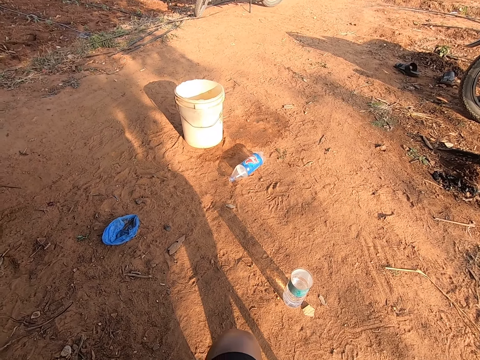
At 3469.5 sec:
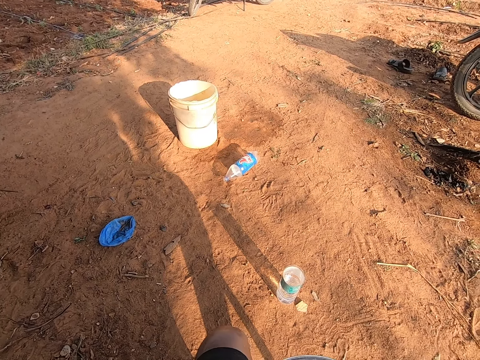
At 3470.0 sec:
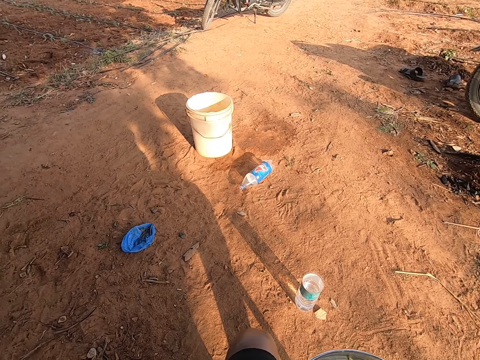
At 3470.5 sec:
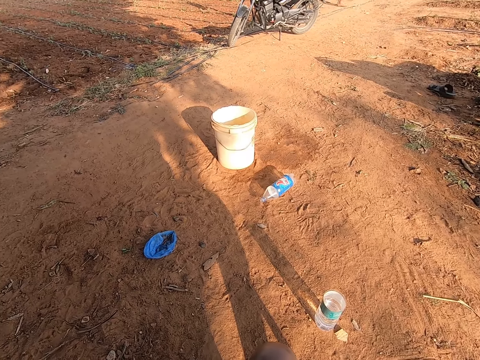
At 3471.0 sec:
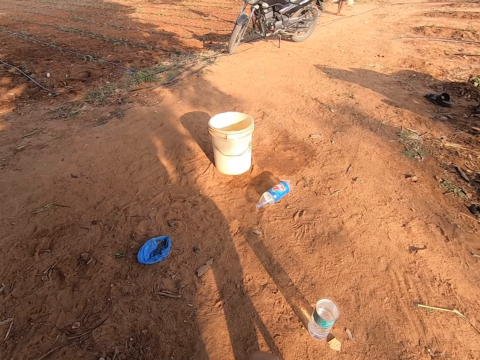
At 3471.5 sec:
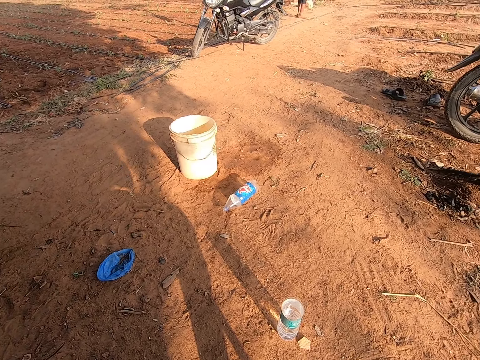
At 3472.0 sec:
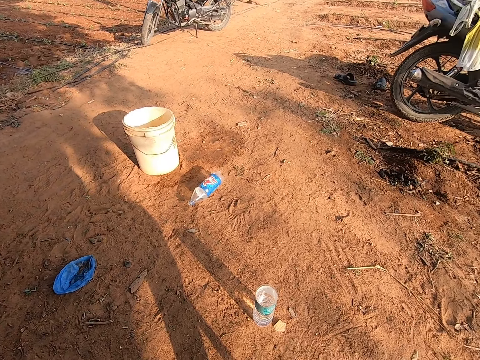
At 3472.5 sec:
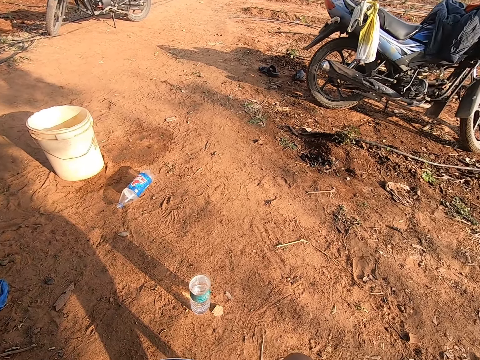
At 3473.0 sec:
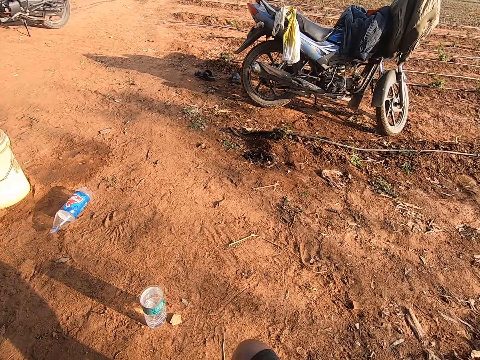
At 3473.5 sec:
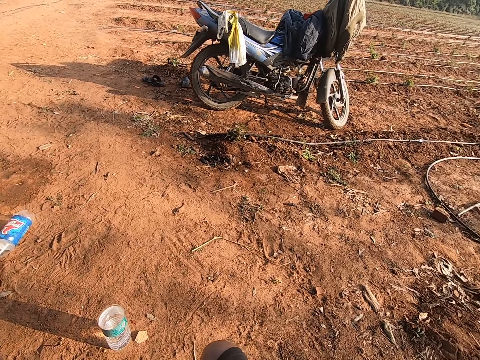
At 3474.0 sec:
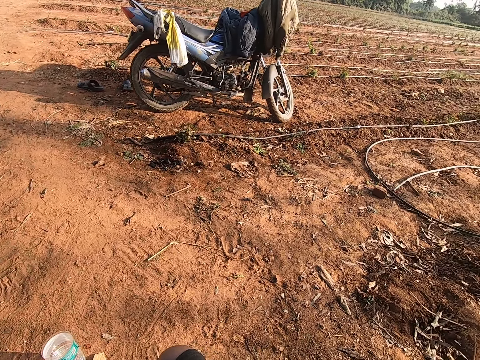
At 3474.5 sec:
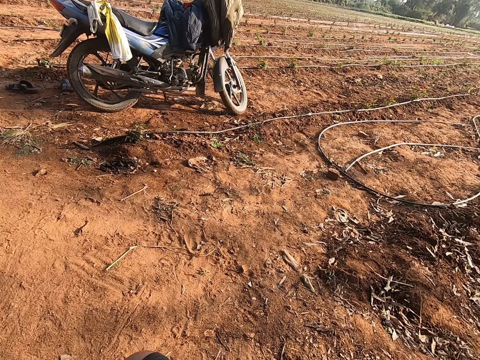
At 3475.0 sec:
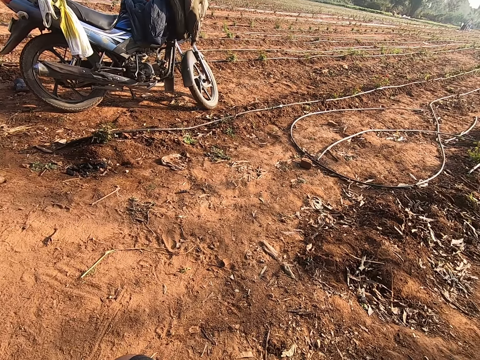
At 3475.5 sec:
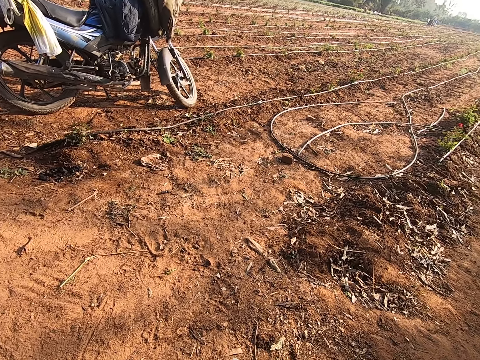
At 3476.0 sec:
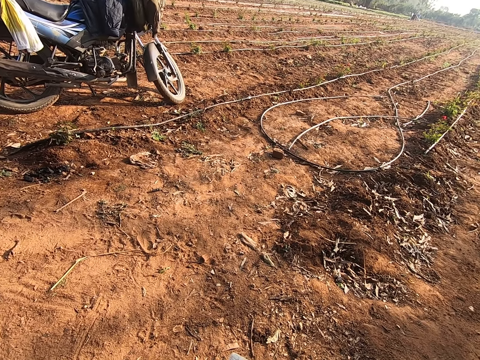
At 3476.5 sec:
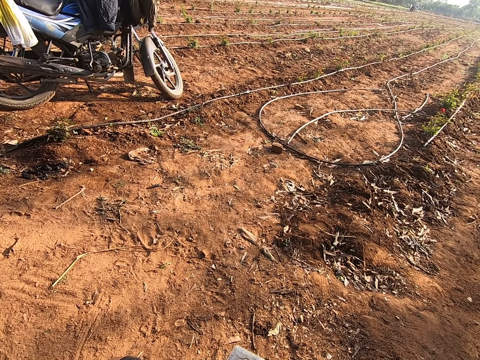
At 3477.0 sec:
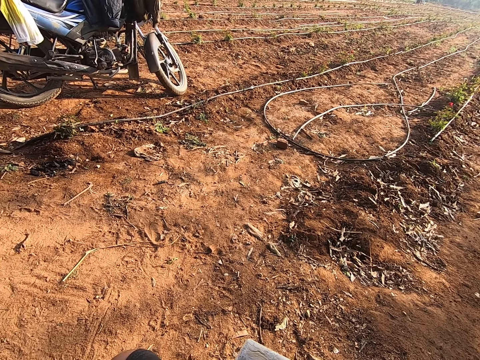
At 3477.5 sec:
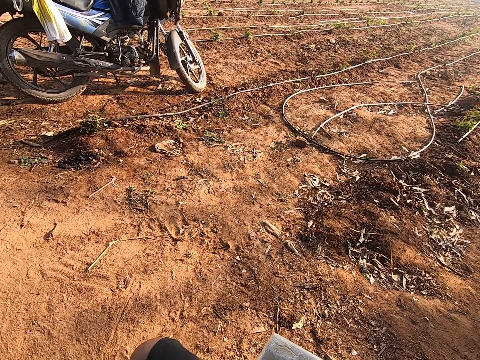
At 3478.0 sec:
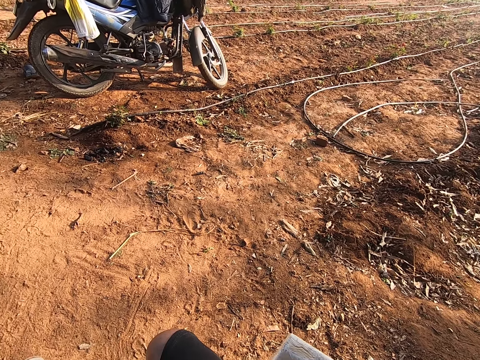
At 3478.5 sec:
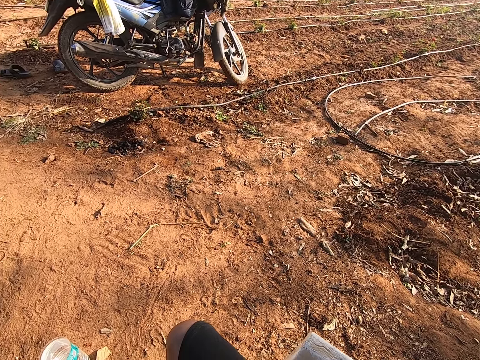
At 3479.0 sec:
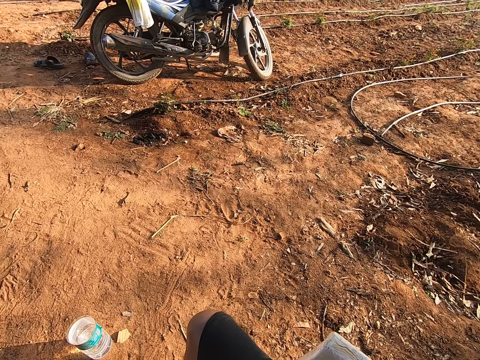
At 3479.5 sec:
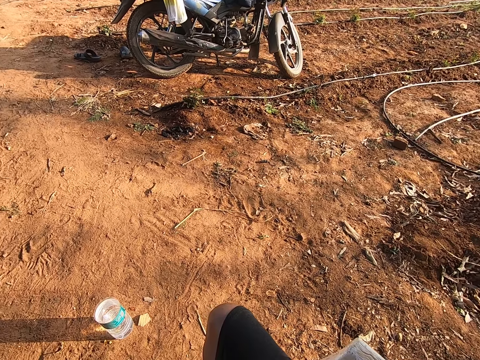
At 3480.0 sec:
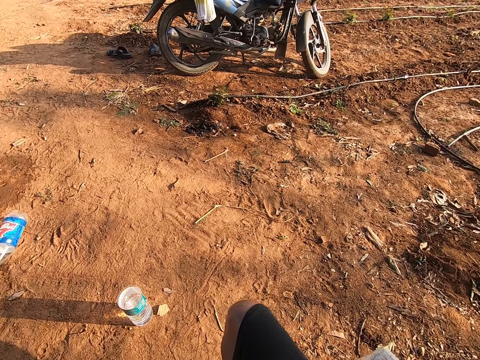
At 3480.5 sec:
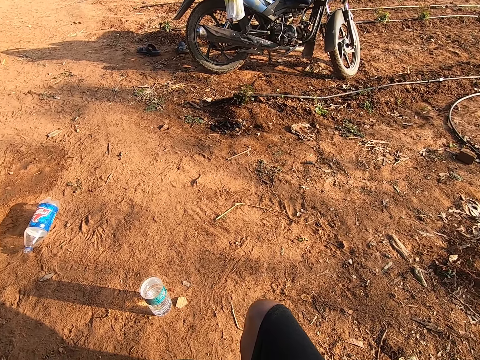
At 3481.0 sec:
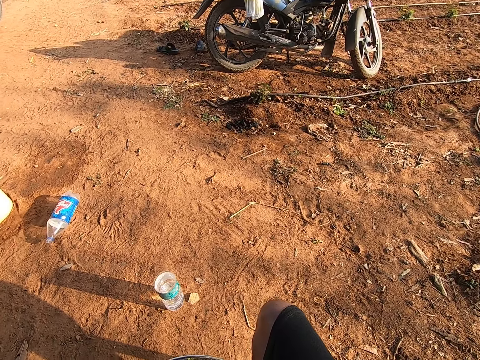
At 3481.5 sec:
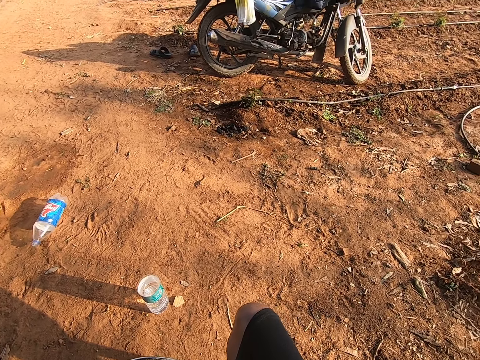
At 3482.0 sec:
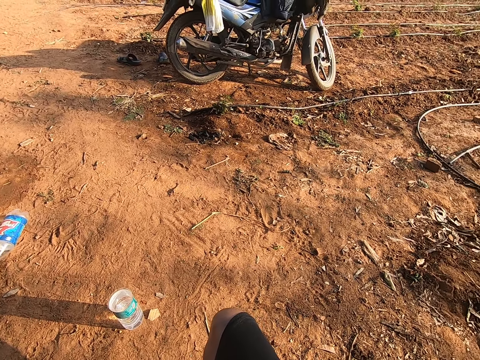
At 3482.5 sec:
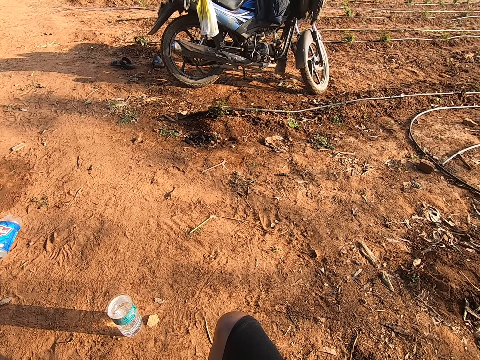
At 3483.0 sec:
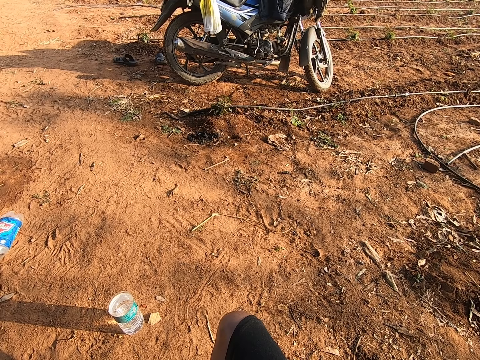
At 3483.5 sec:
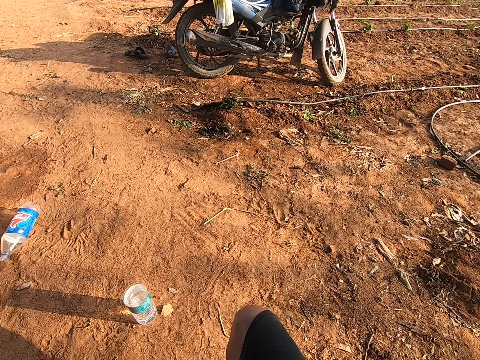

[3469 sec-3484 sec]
The camera wearer looks around.

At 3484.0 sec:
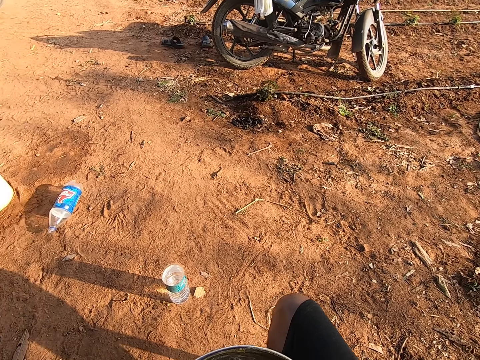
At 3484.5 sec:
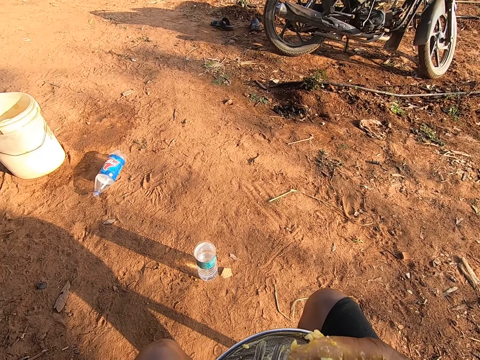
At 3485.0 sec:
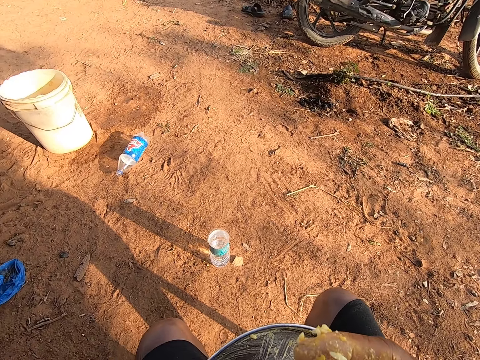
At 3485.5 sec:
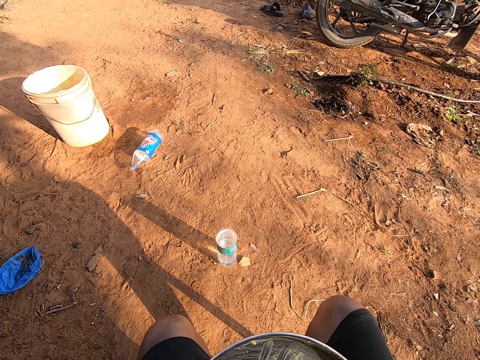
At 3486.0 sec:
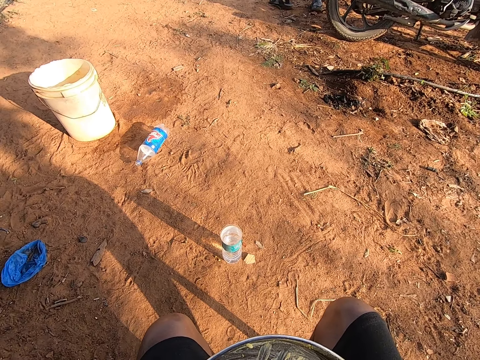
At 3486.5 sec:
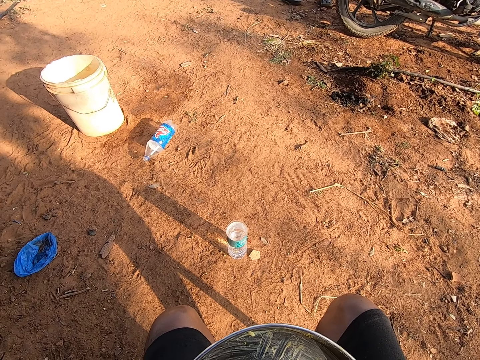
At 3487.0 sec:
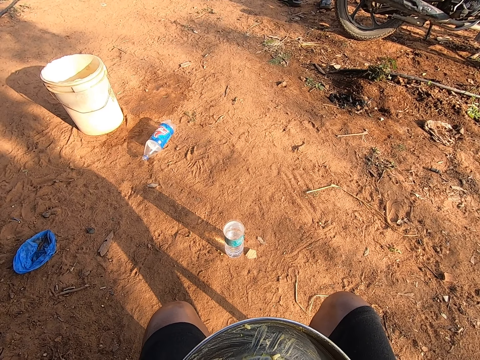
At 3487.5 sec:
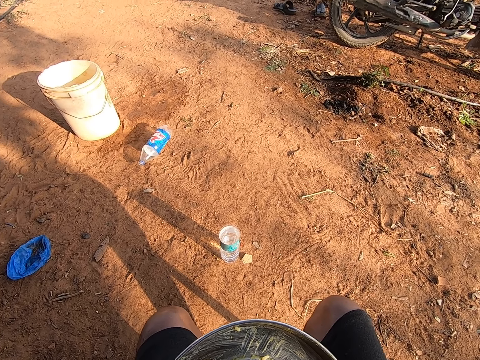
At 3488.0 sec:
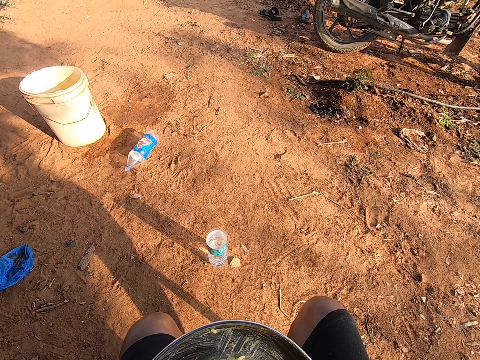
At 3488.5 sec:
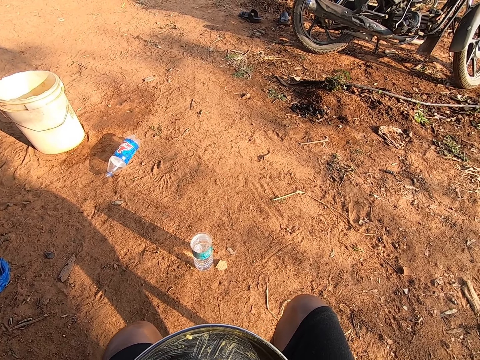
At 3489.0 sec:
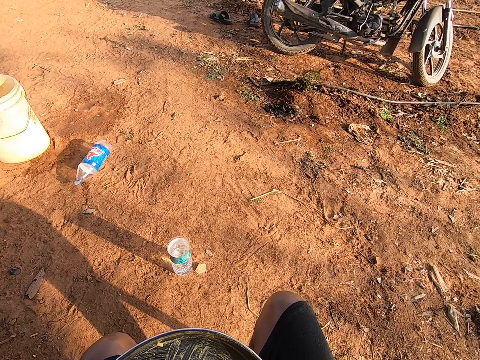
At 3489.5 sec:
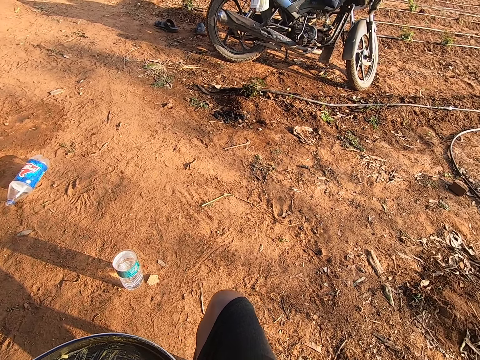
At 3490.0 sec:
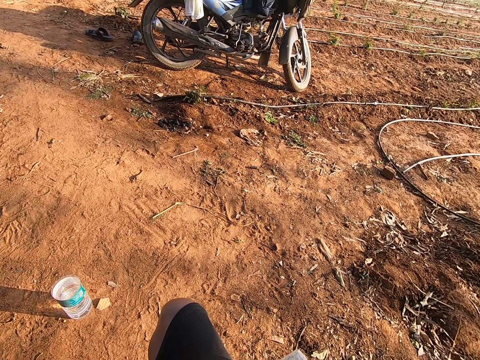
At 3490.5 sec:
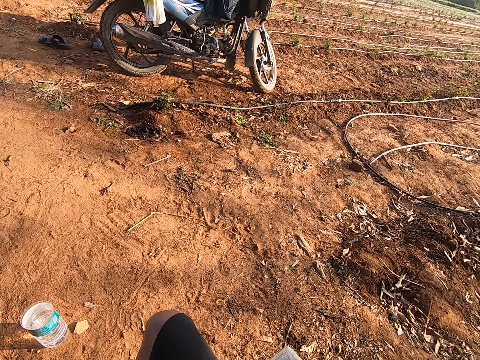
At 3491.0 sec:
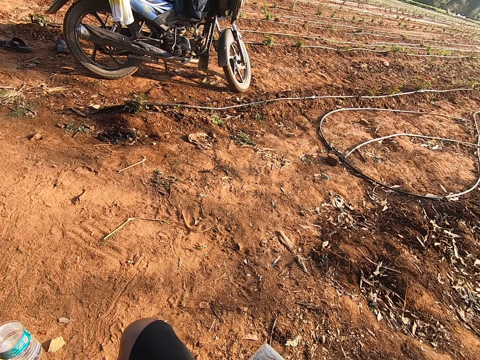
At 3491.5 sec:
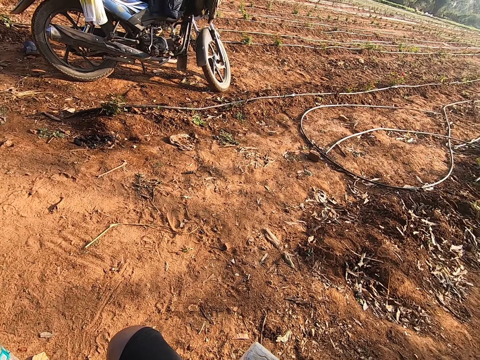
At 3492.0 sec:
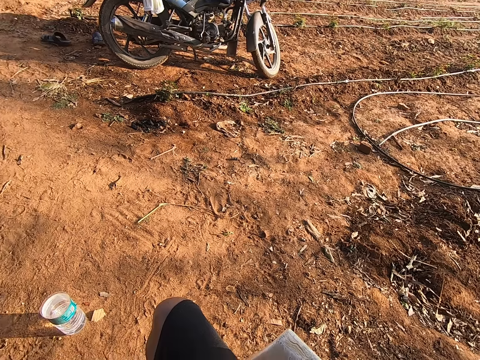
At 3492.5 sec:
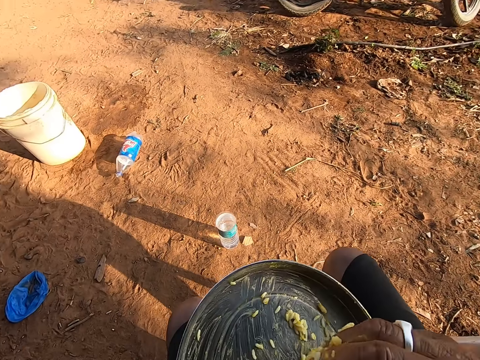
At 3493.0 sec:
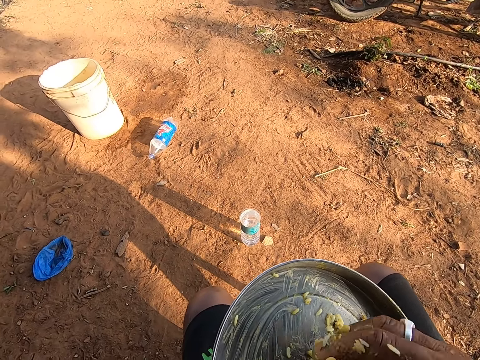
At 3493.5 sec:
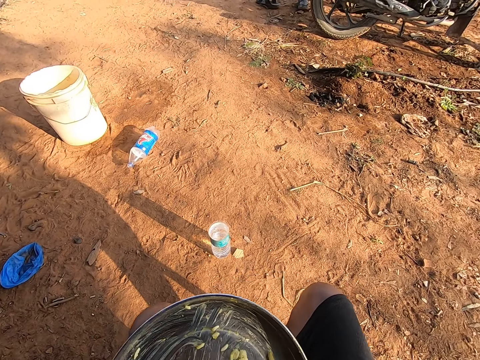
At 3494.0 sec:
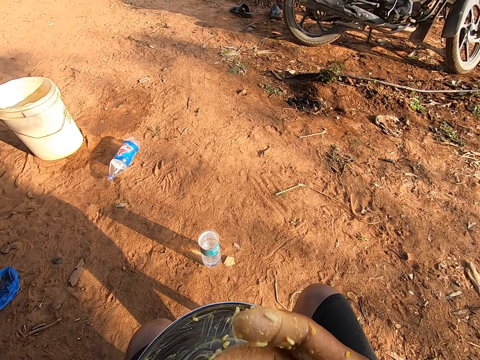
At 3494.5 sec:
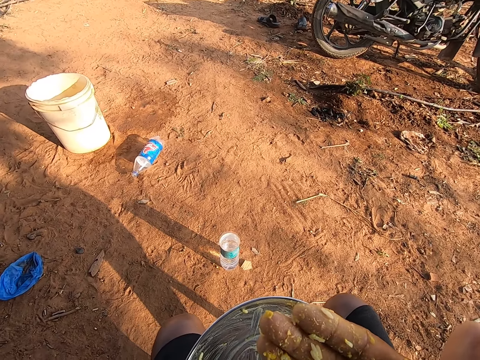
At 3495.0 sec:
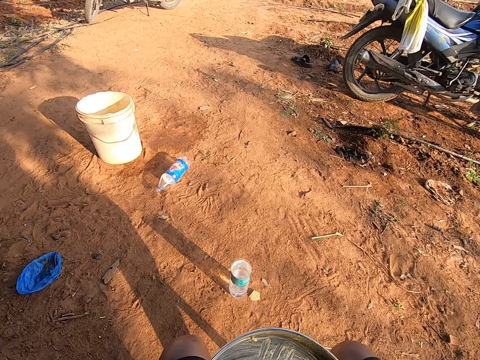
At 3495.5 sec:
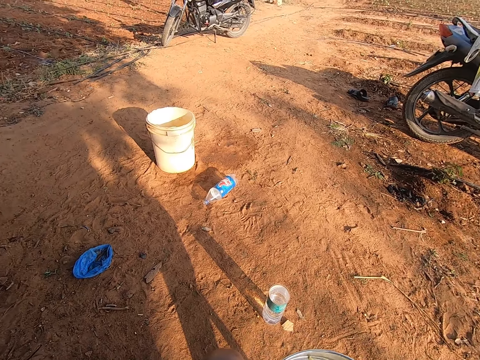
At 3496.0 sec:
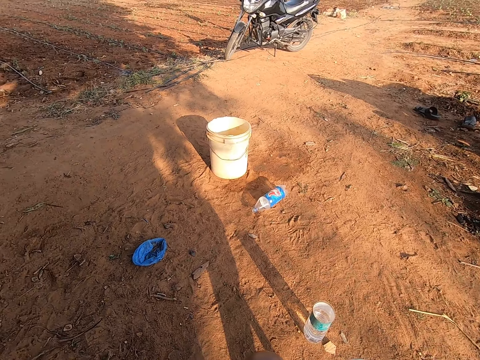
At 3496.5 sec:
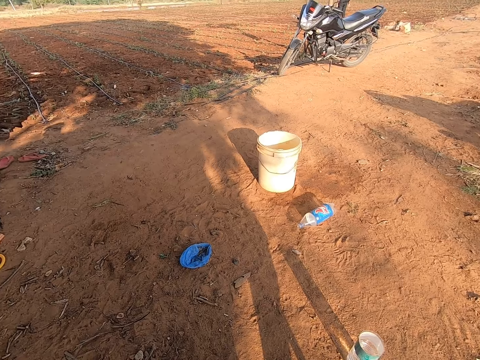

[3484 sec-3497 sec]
The camera wearer eats the food. He looks around. He hits his right hand on the plate in his left hand. He eats the food.
